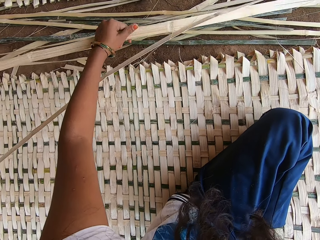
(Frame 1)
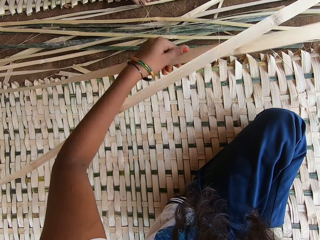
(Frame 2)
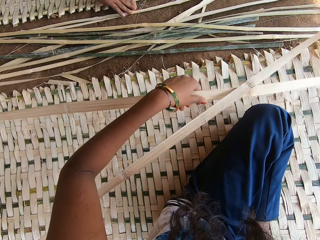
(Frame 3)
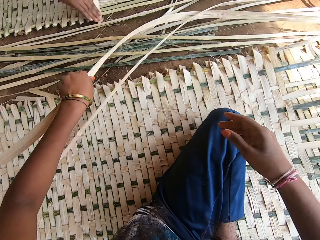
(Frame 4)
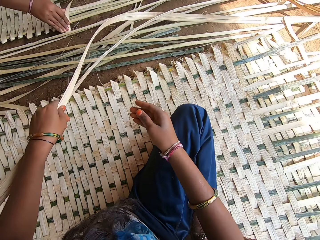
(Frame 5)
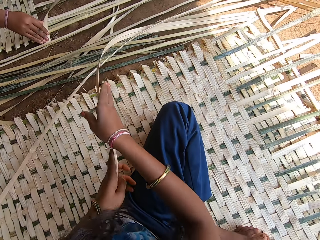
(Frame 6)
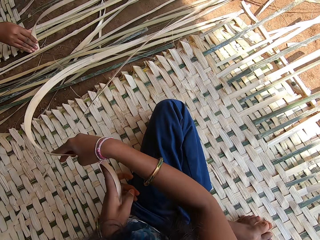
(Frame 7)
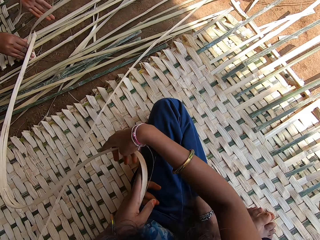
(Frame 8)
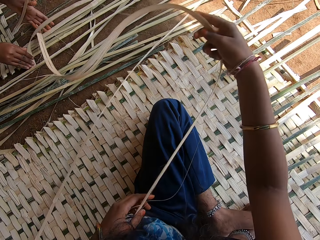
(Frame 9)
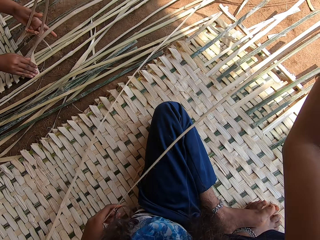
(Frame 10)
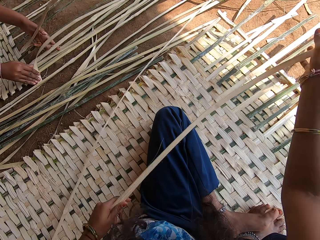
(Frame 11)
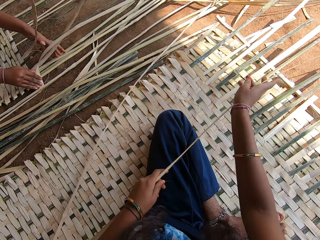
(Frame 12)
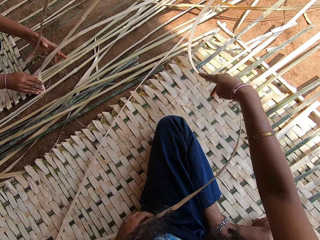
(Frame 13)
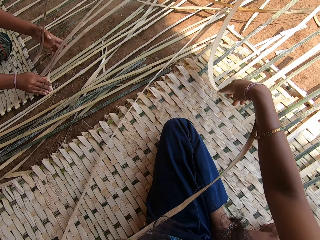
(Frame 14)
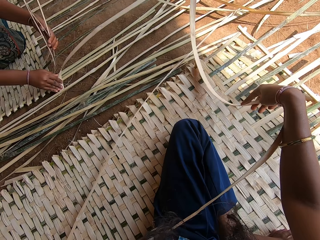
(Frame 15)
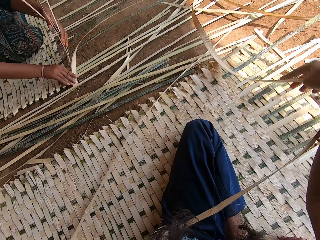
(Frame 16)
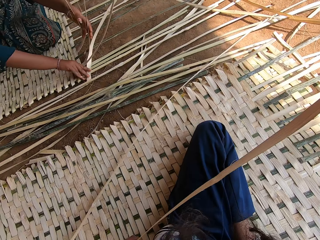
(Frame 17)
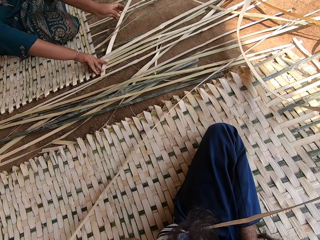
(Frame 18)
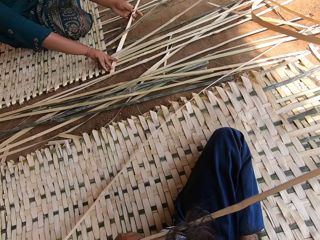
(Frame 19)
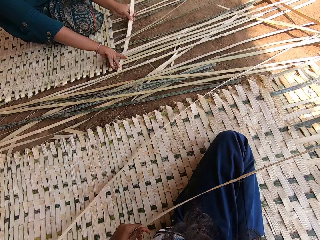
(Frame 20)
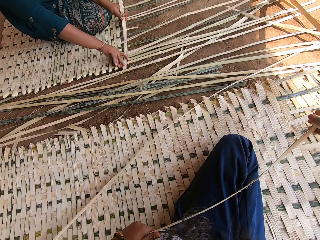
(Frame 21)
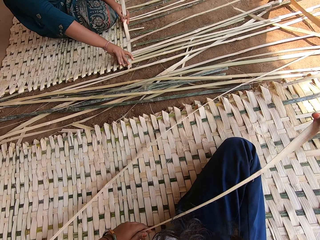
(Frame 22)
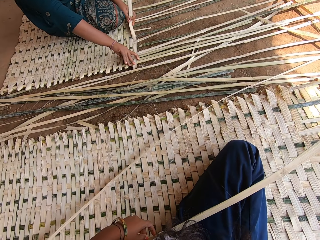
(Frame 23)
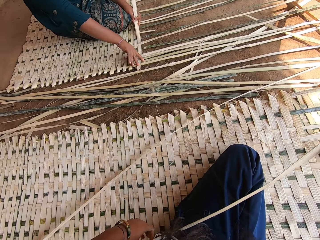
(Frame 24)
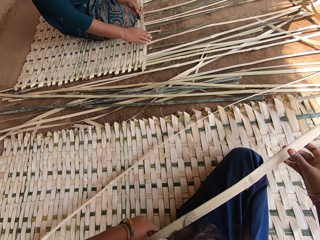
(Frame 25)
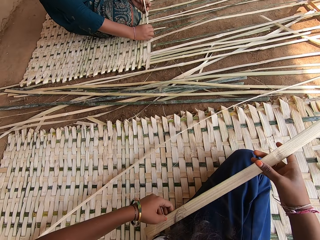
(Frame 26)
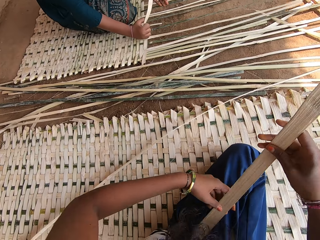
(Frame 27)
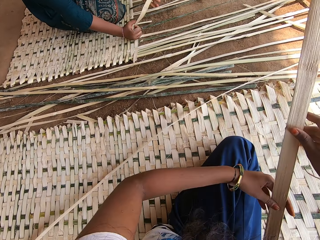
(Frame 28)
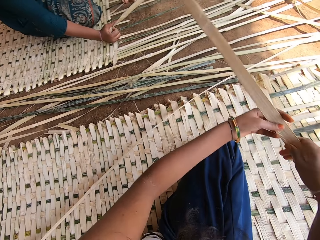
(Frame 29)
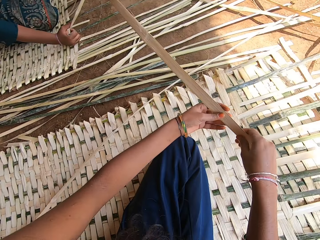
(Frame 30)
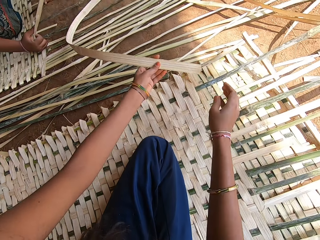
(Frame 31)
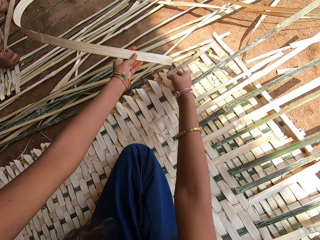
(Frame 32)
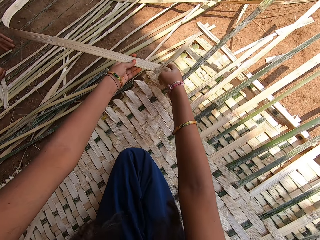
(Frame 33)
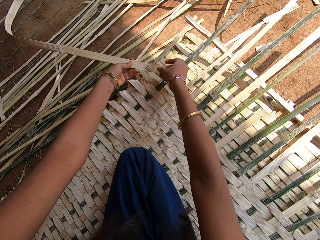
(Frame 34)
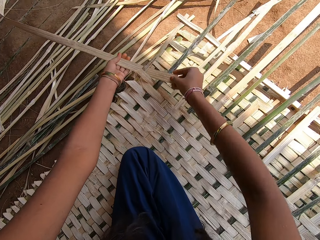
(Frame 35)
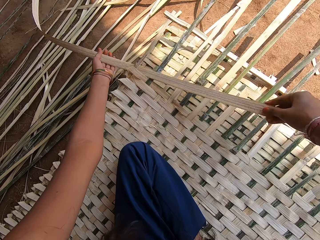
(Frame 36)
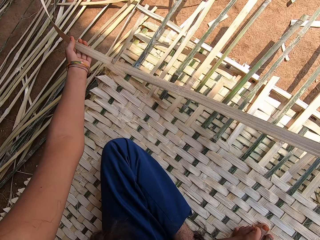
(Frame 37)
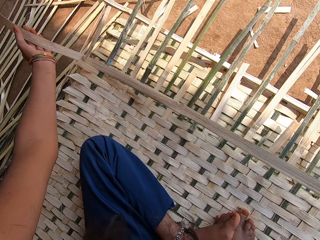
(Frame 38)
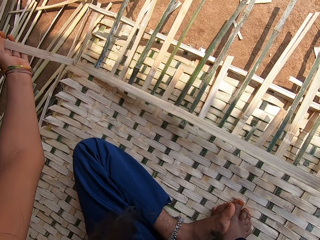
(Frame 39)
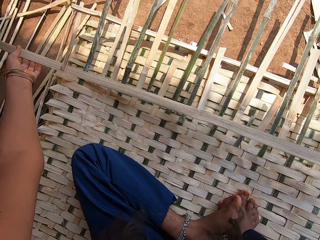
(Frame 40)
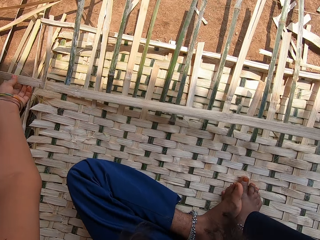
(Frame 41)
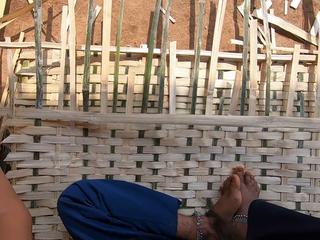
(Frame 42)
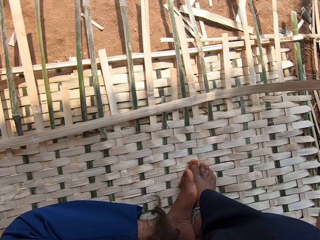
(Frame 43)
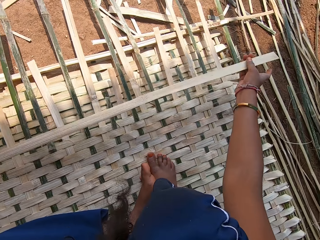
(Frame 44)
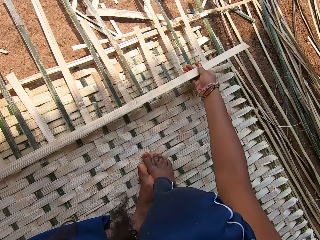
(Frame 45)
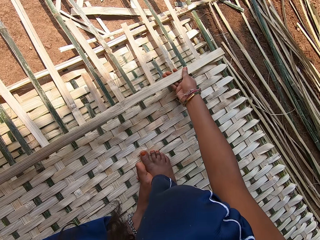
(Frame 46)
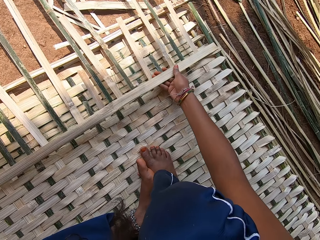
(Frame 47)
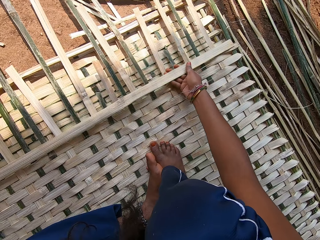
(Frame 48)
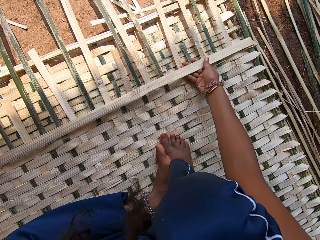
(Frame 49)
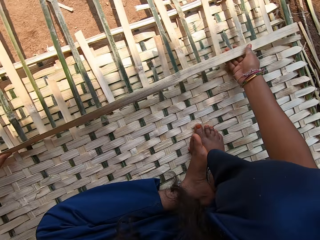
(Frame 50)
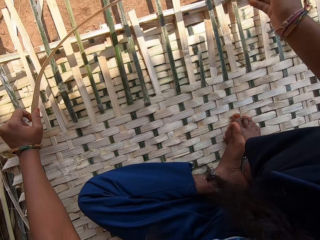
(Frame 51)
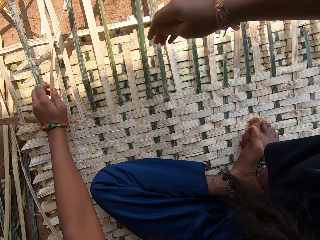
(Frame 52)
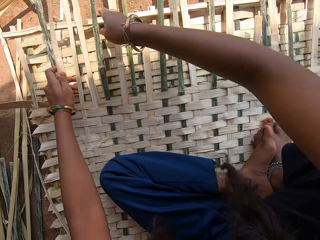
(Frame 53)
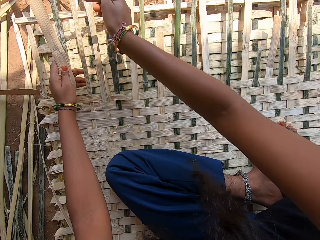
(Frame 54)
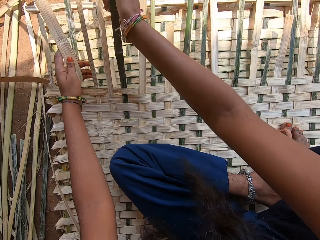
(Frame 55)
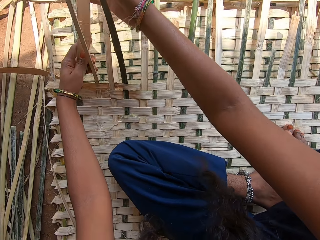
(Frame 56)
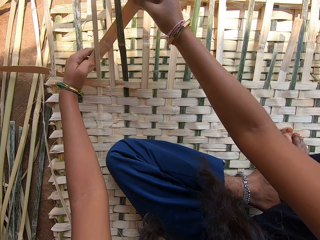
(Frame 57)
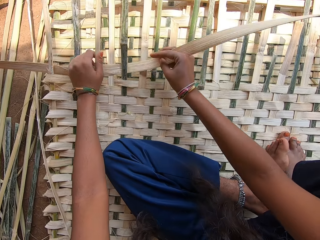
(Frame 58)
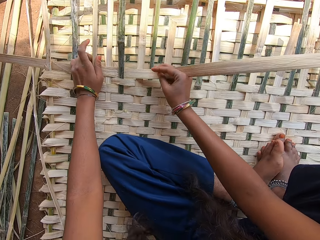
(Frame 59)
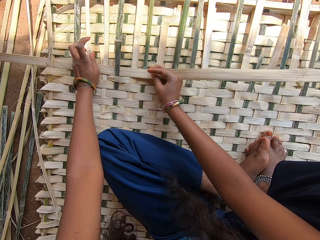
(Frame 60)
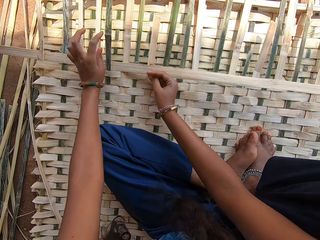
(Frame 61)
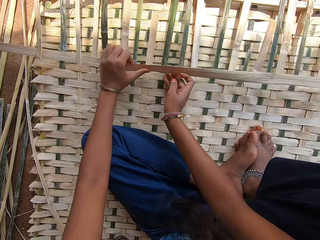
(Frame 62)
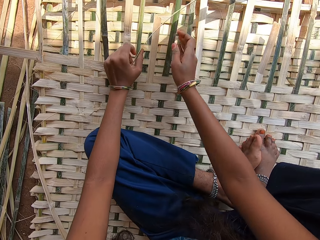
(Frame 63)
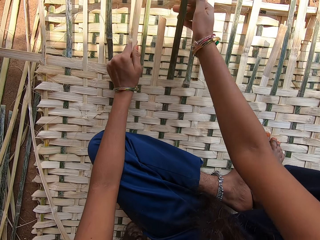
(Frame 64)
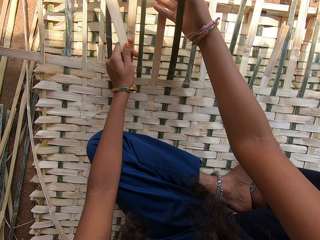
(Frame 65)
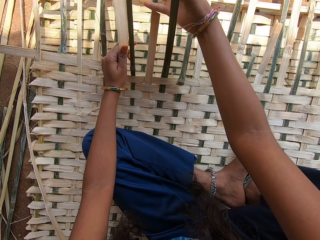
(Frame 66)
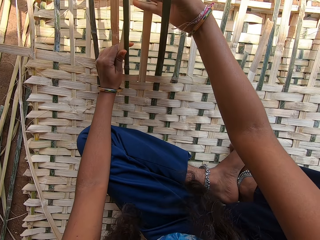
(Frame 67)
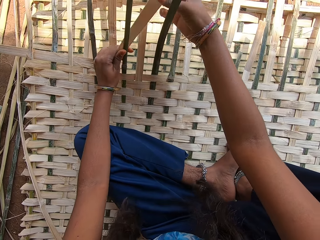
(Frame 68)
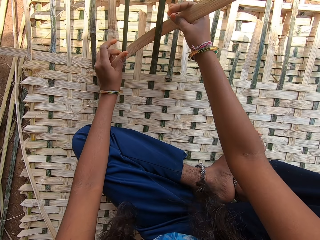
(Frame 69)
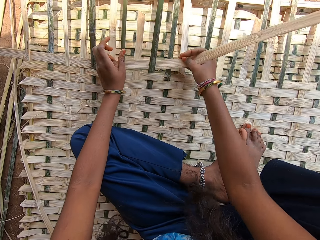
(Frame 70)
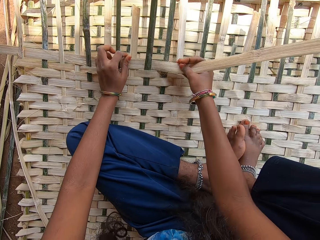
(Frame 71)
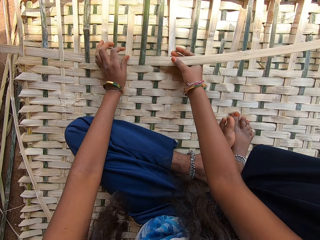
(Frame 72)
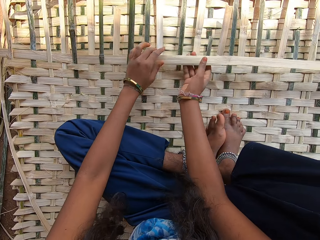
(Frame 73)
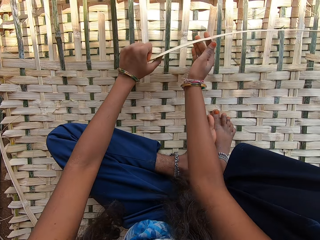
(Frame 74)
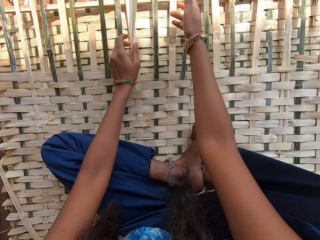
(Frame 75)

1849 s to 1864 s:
The camera wearer moves a bamboo reed. They adjust the reed. A woman moves bamboo reeds and weaves something with a bamboo reed. The camera wearer weaves something with bamboo. They make a papyrus reed mat by hand. They pull a bamboo reed. They weave something with bamboo.

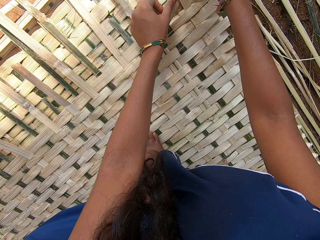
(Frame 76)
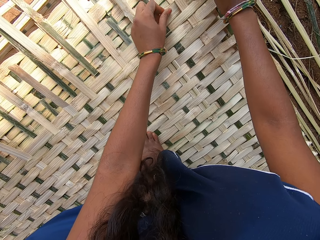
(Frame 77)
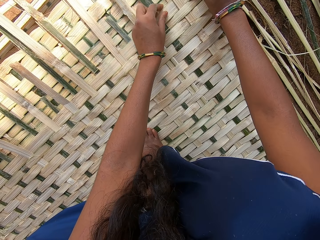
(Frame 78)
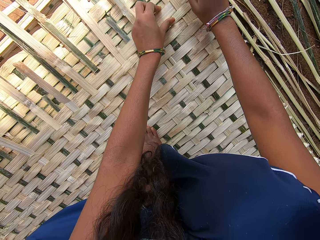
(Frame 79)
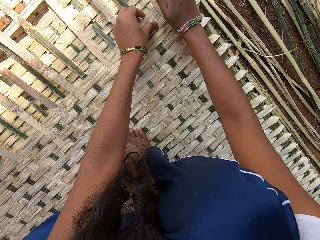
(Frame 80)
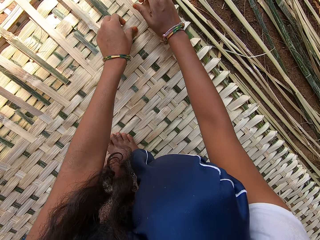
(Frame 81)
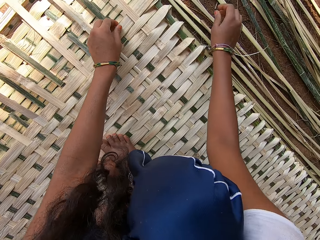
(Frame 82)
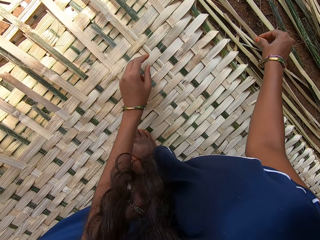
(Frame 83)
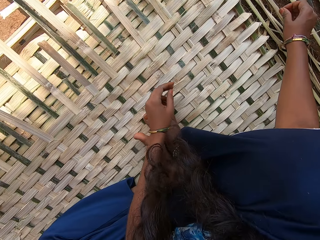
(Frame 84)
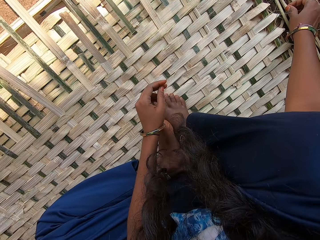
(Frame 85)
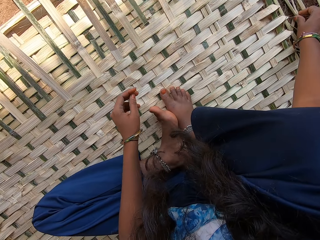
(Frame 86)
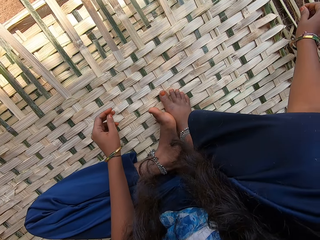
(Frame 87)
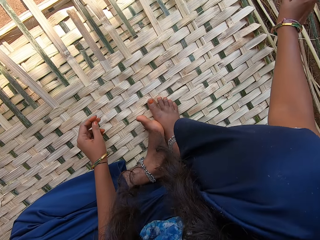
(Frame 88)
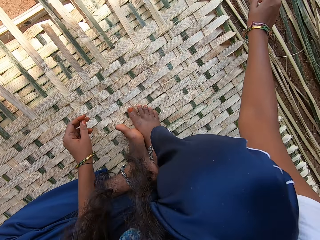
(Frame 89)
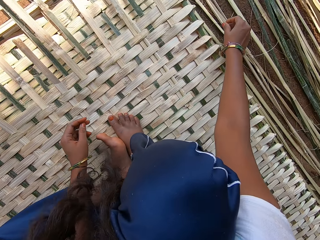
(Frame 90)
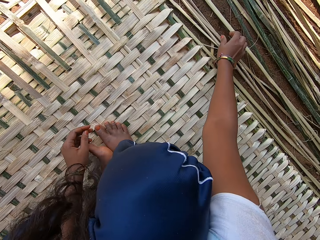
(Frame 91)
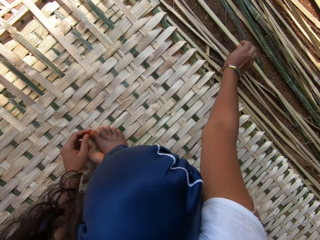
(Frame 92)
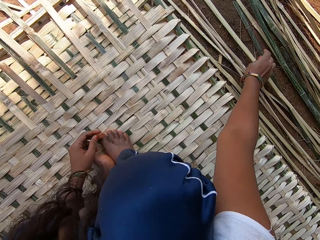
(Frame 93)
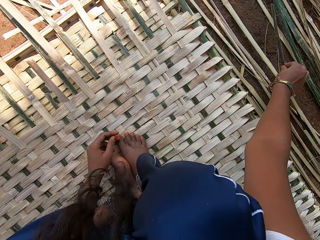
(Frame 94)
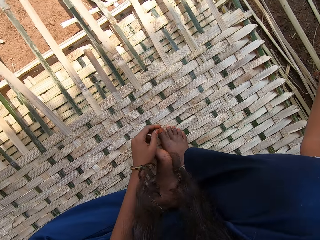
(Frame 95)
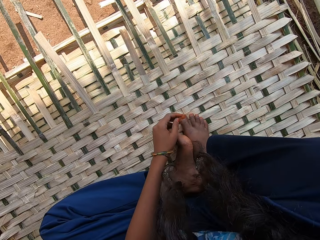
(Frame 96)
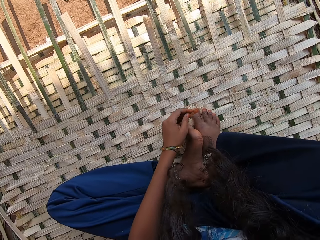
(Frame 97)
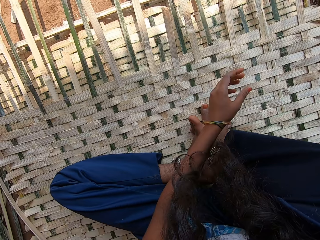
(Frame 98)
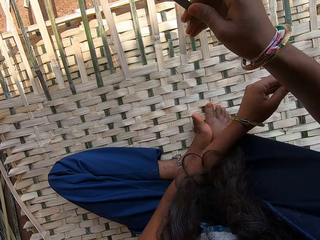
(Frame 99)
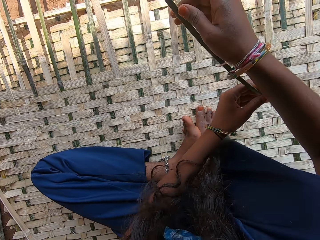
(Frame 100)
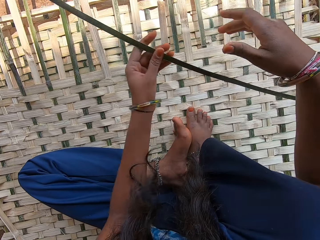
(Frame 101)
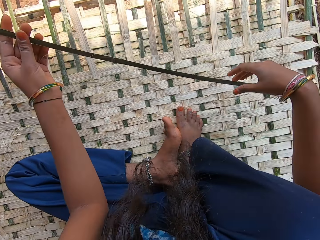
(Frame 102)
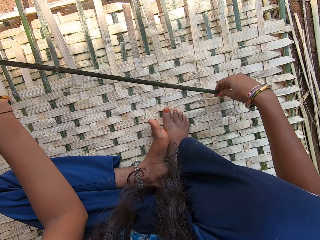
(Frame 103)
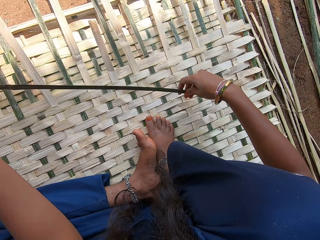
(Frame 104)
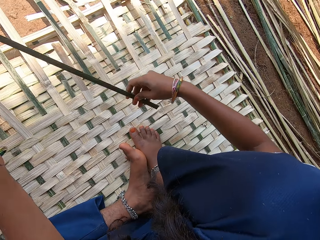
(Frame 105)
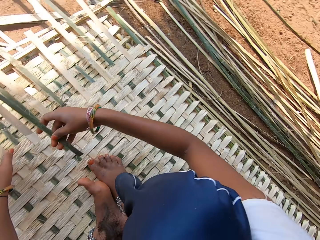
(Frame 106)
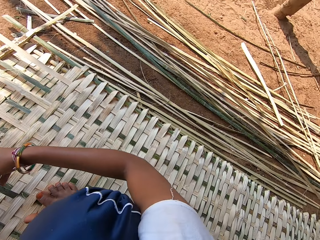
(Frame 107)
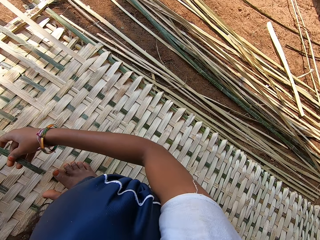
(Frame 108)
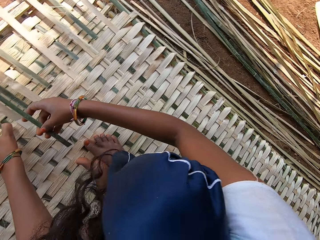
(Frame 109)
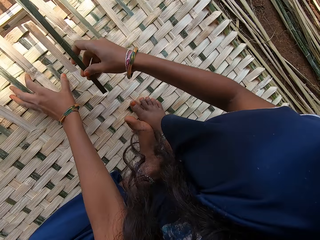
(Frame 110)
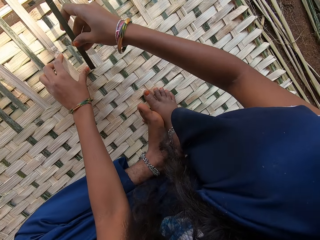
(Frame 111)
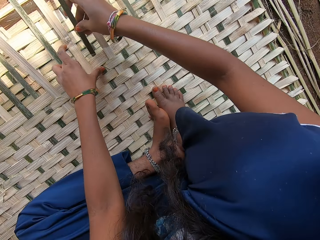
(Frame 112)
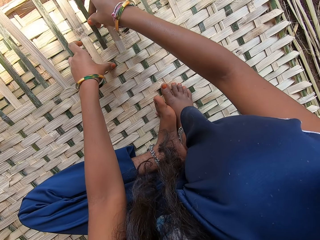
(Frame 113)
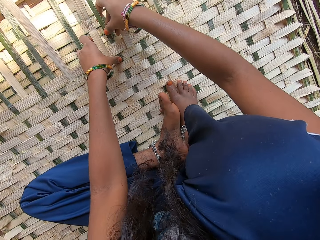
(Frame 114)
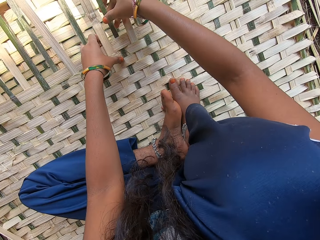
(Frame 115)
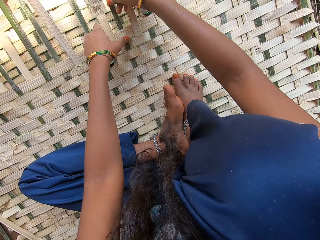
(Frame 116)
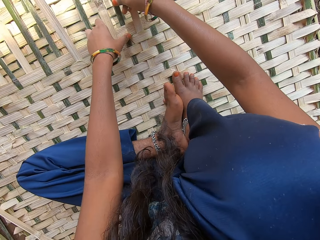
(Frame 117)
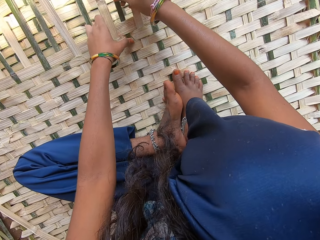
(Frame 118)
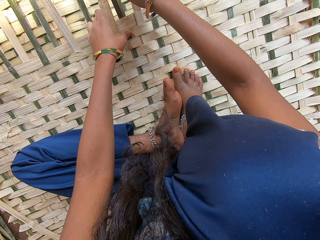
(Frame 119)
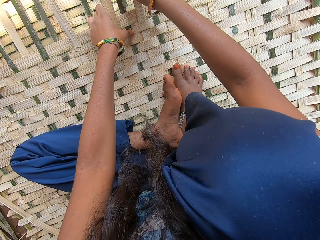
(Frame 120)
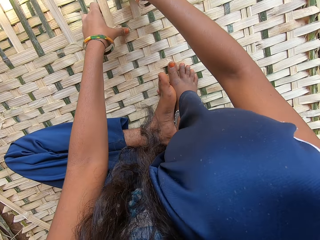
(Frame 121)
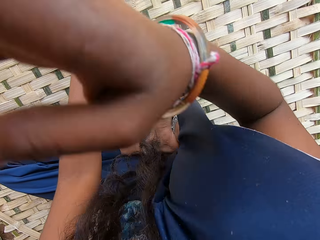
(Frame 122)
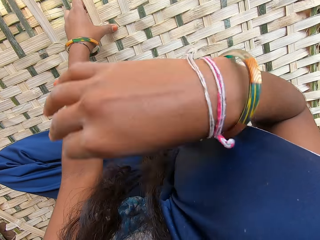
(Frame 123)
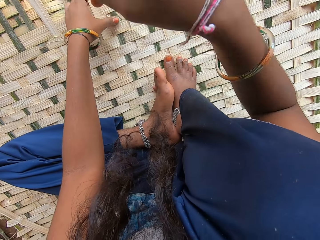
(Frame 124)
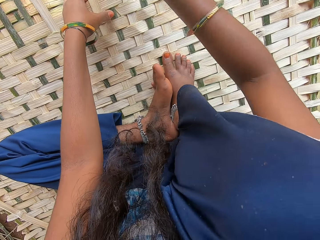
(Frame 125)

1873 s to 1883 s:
The camera wearer moves a hand. They pick a bamboo reed. They pick a bamboo reed with the other hand. They weave something with bamboo. They make a papyrus reed mat by hand. They touch their face with a hand.
